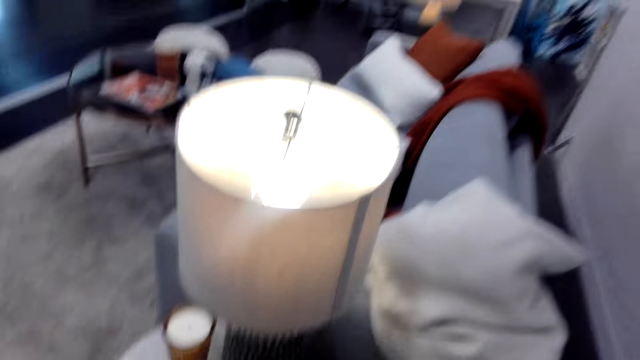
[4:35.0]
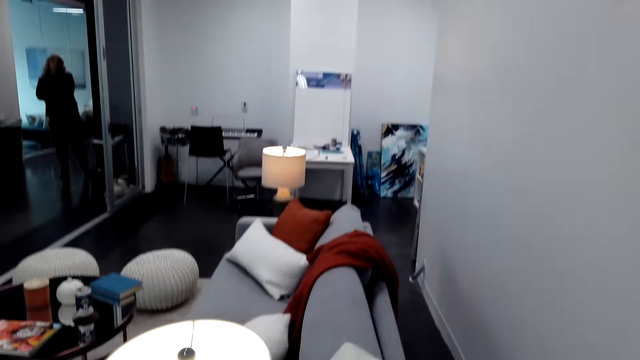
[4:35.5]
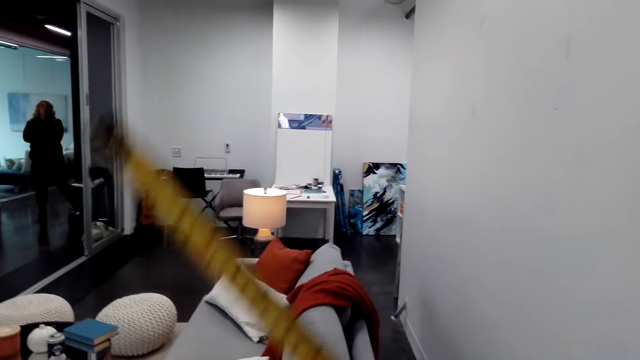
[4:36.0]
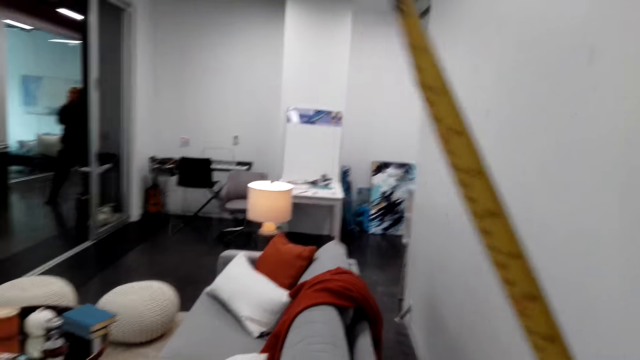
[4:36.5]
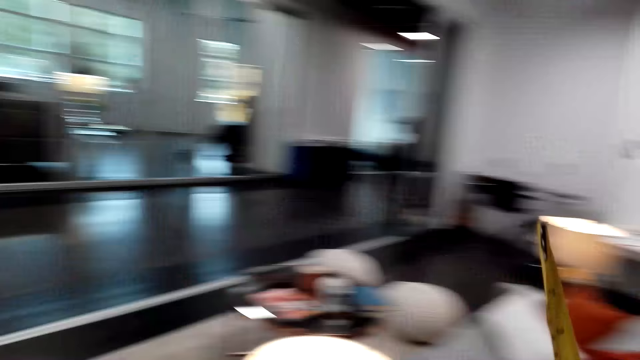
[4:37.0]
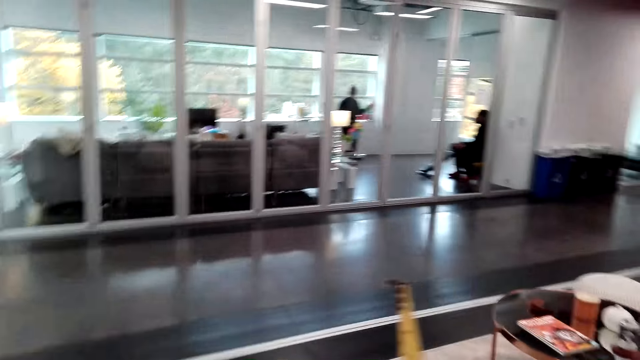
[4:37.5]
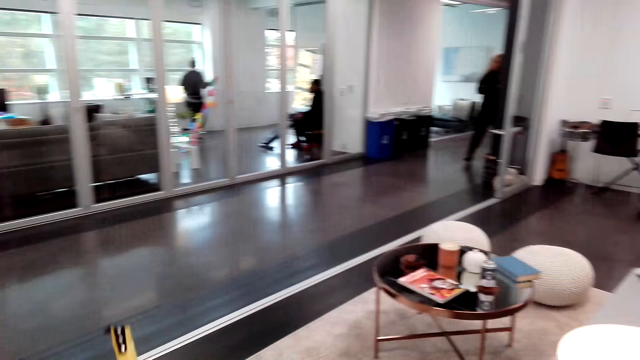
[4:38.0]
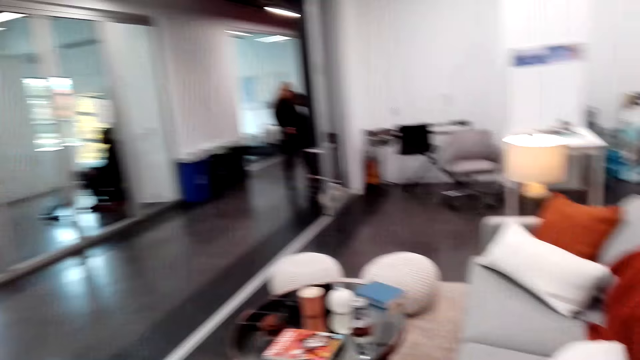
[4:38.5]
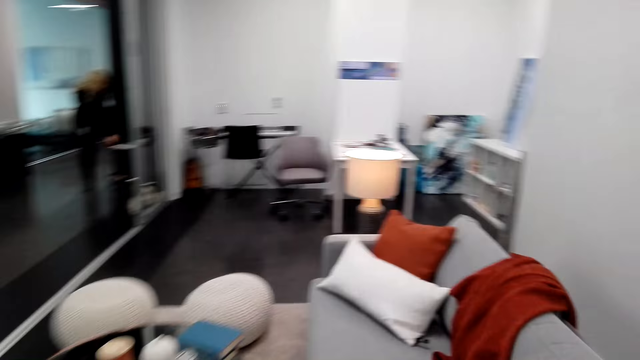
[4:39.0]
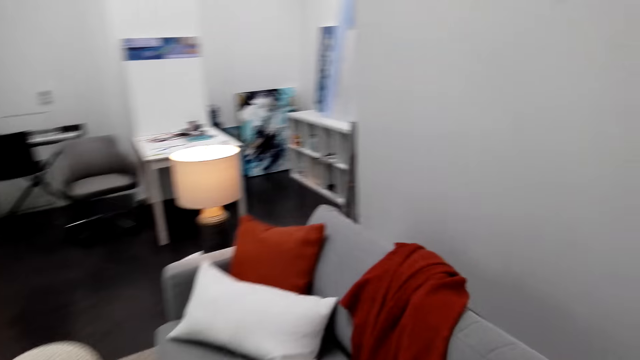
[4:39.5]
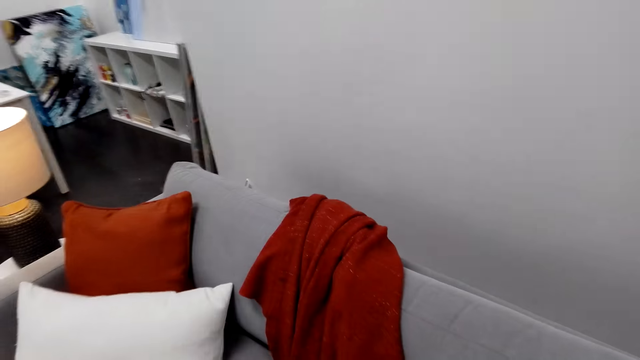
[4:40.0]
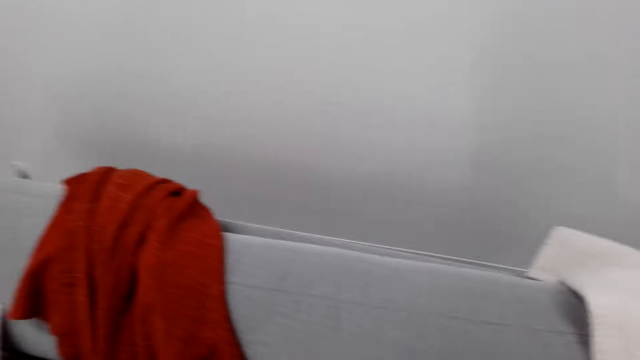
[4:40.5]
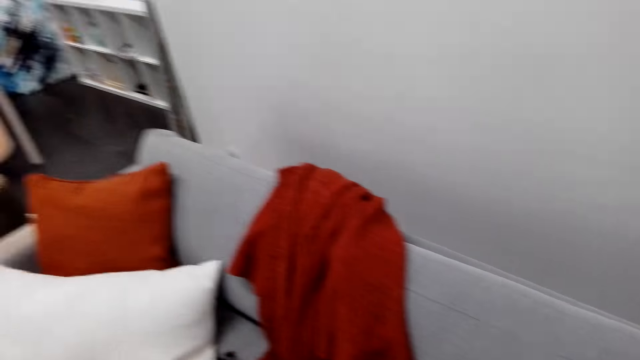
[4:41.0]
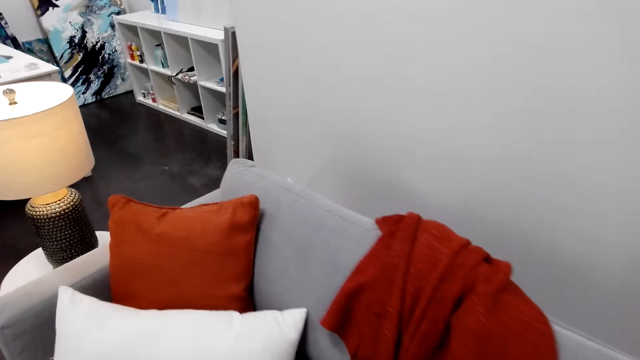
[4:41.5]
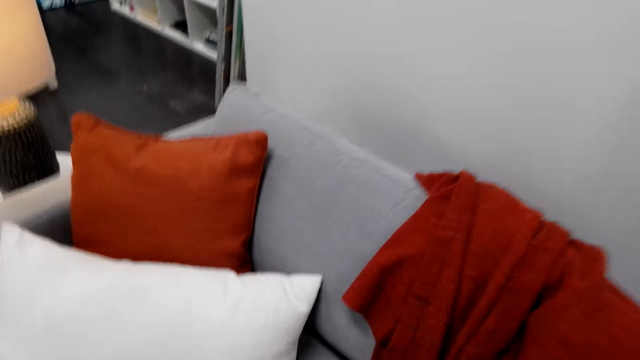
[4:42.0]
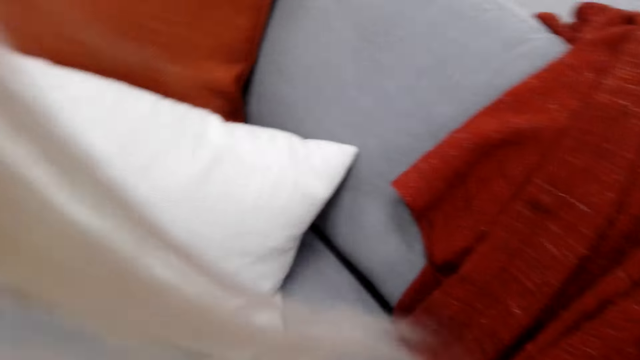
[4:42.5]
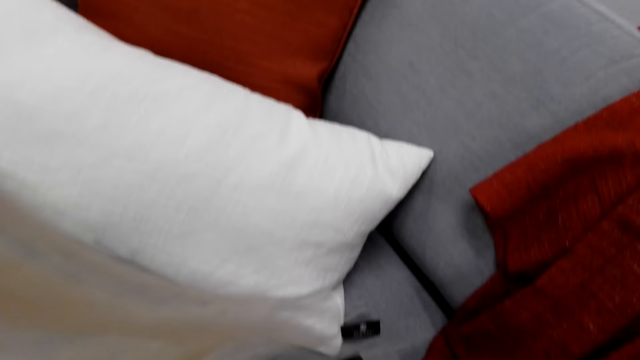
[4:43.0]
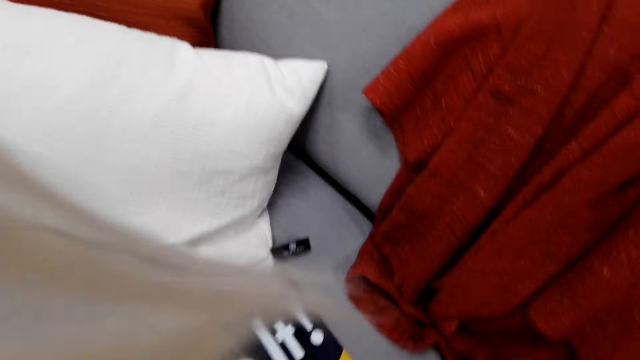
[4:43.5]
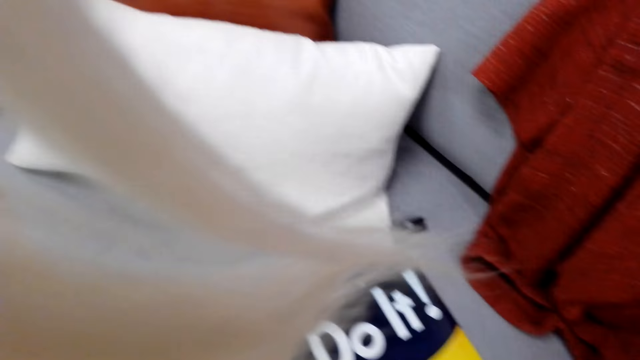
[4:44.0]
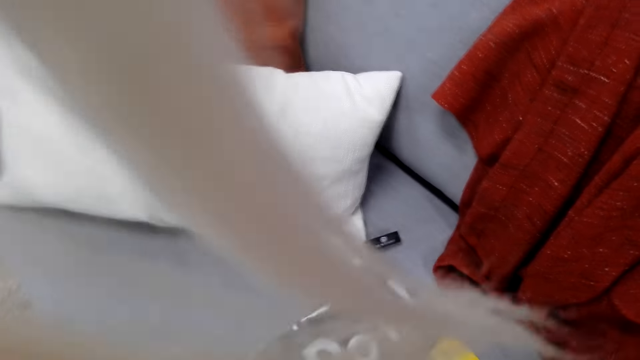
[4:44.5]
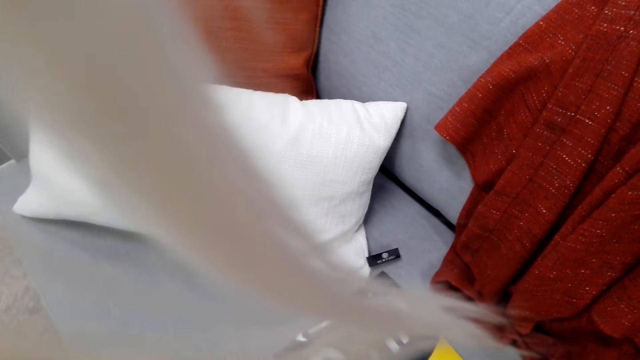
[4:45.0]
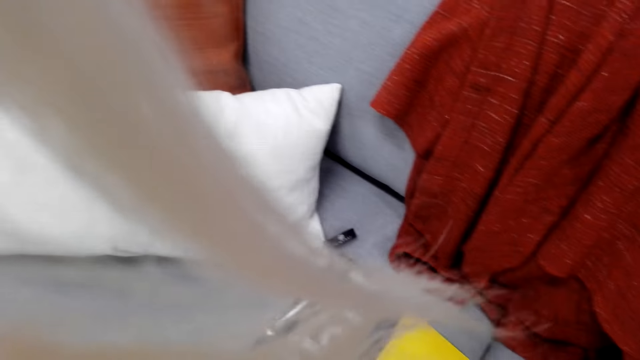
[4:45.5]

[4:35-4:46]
The camera wearer holds a tape measure. They lift the tape measure and walk around. They stop and do something.

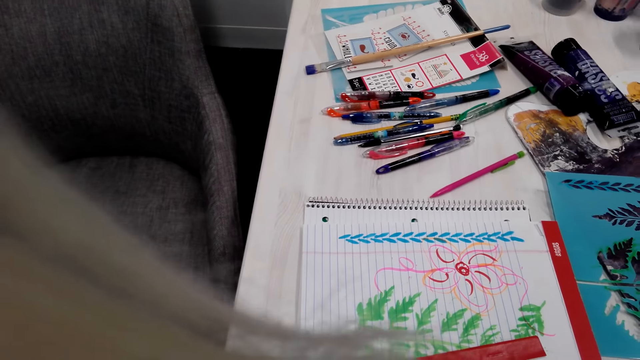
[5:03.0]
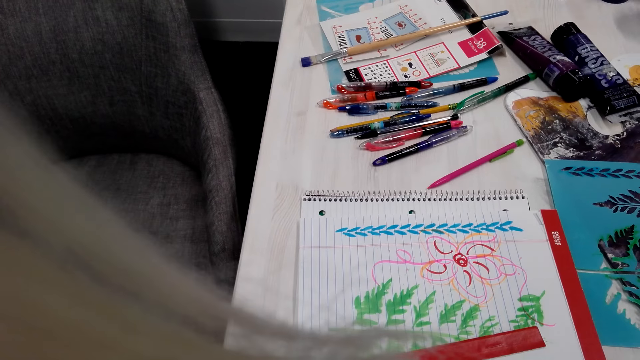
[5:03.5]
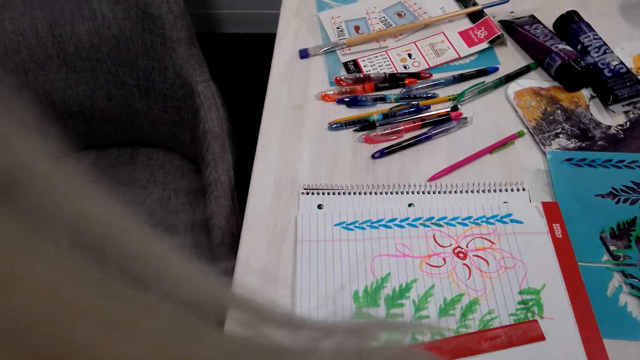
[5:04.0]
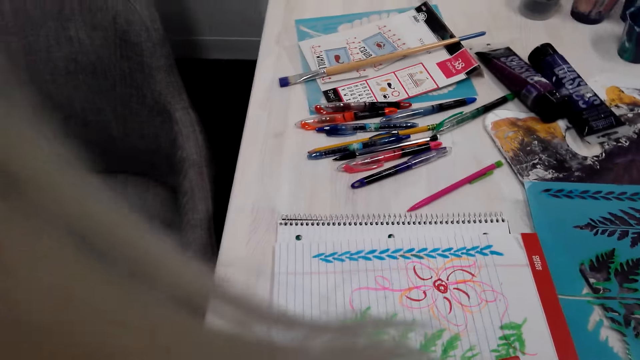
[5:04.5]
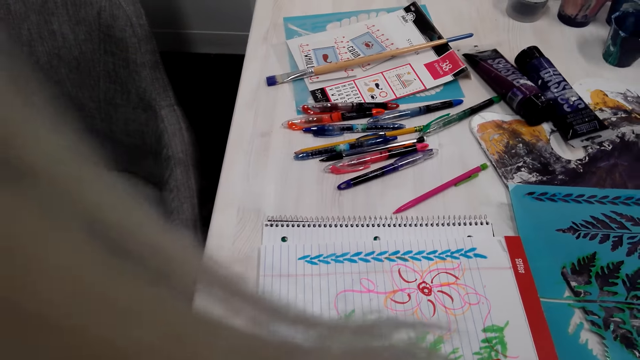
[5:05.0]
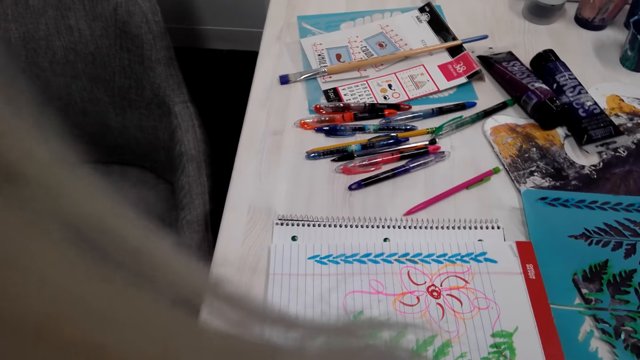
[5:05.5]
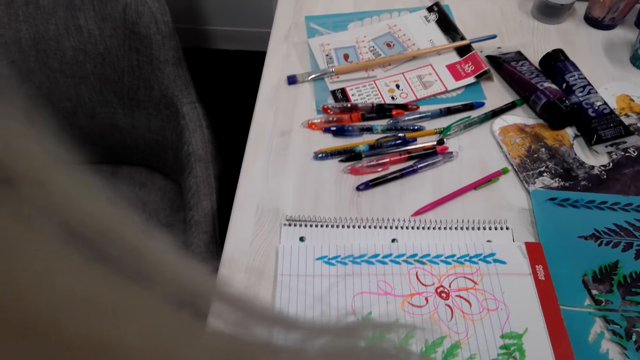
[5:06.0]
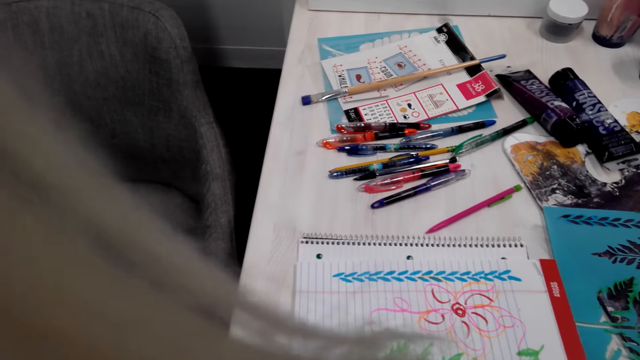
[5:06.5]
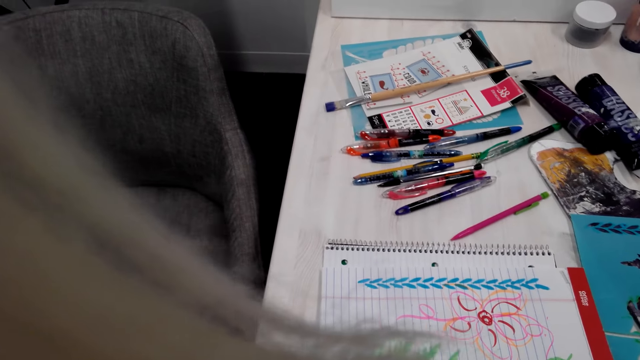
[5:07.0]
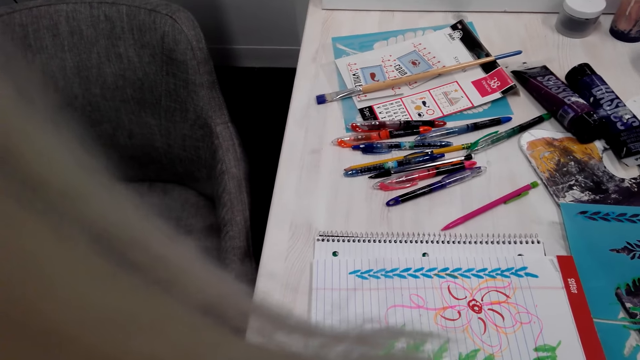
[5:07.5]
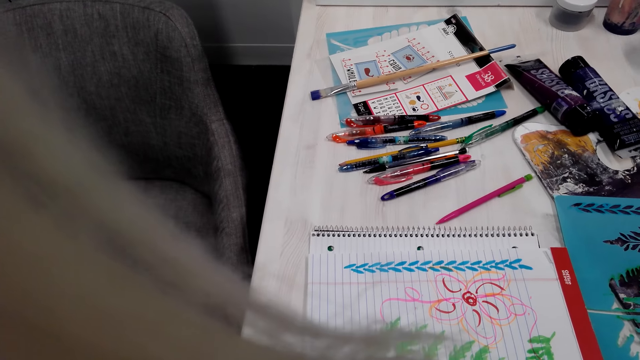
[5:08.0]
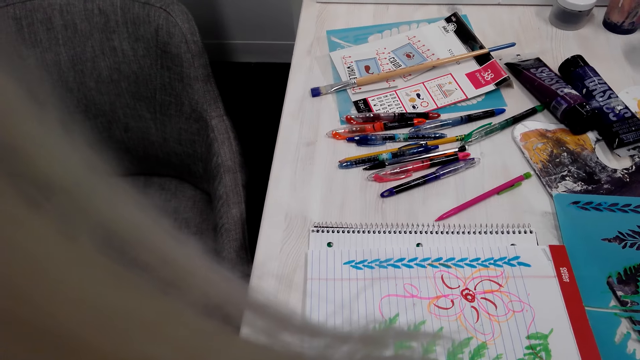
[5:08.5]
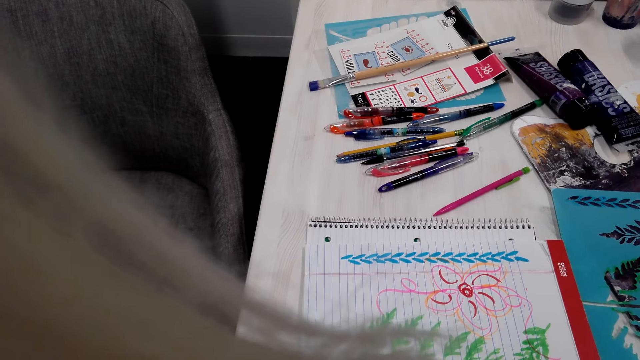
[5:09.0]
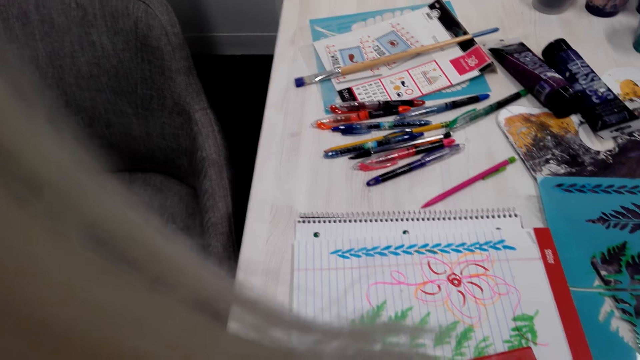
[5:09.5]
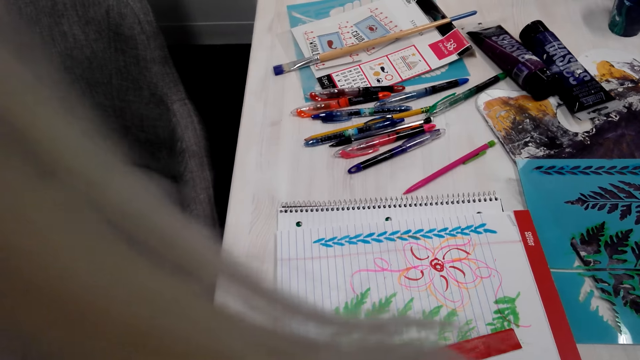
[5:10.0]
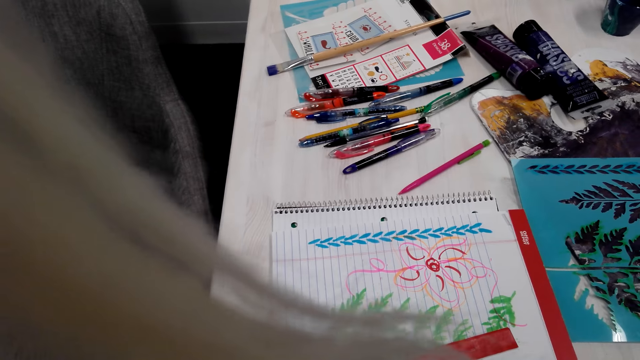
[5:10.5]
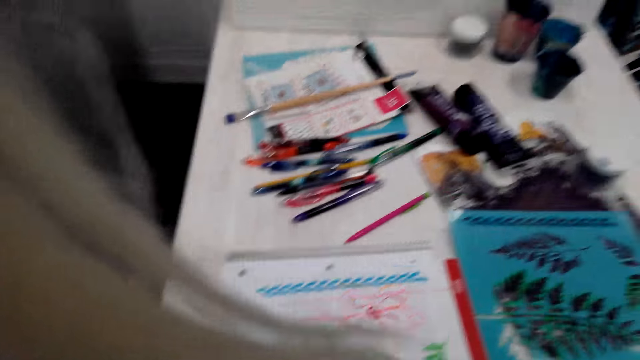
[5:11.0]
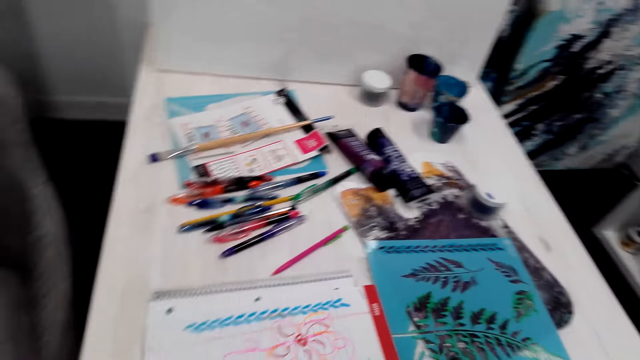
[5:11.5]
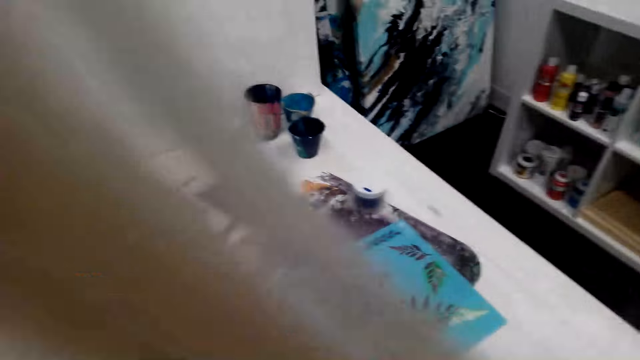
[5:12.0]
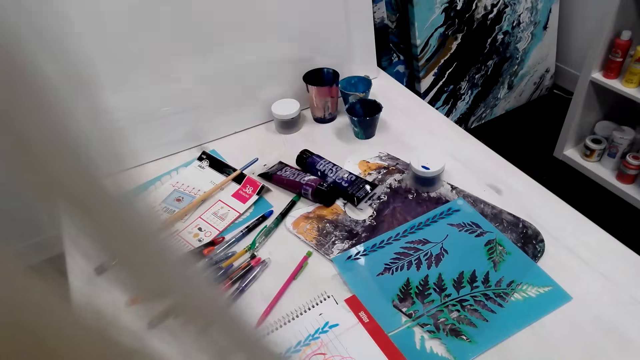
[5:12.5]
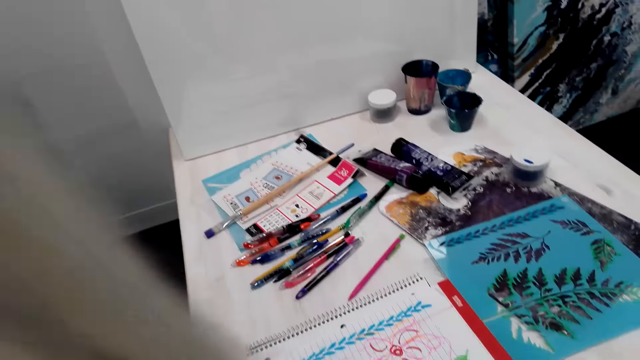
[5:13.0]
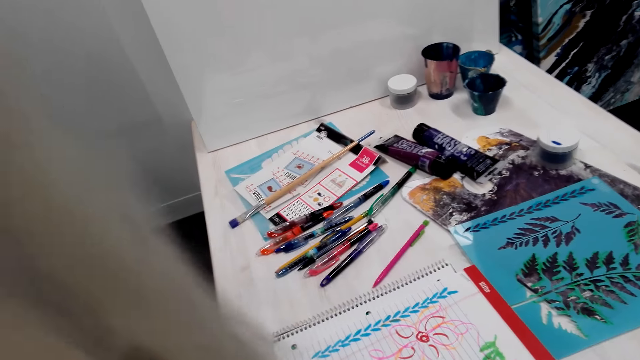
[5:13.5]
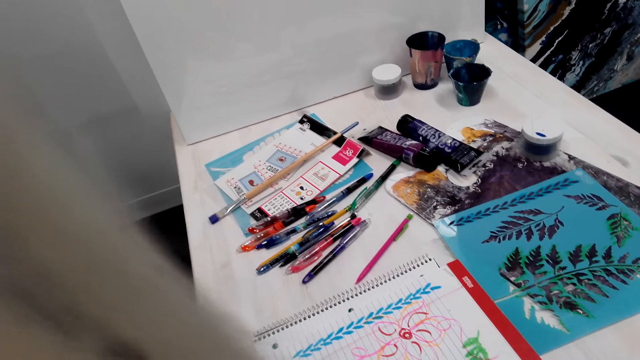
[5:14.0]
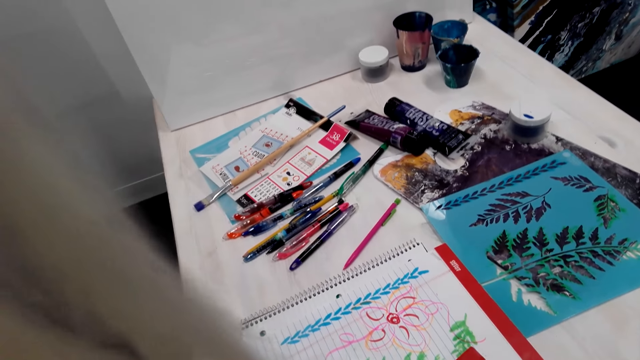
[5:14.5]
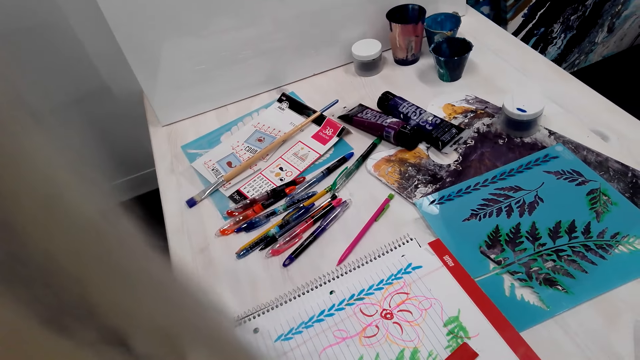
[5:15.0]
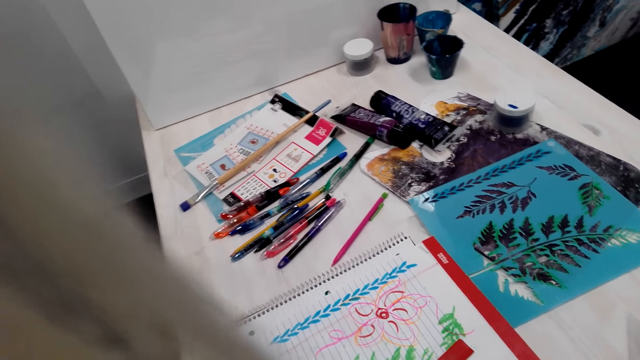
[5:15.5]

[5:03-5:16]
The camera wearer marks the picture.
